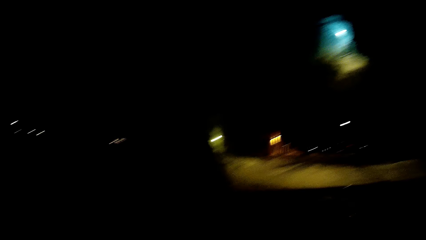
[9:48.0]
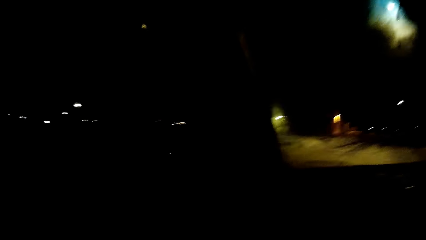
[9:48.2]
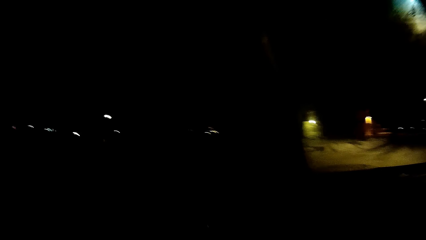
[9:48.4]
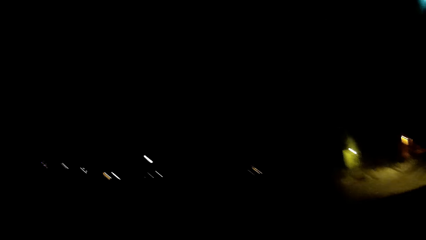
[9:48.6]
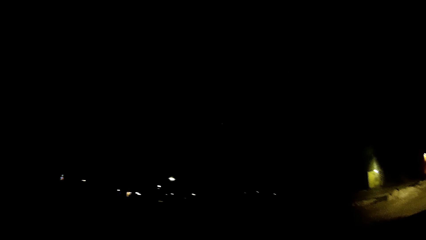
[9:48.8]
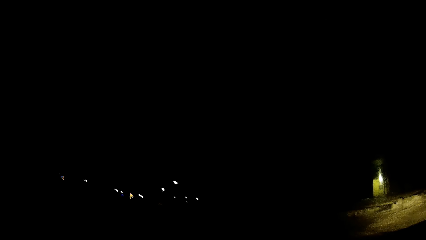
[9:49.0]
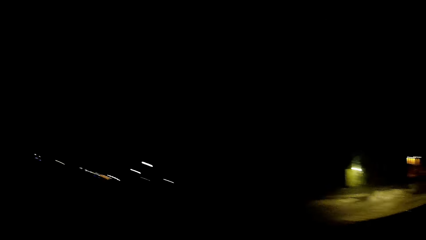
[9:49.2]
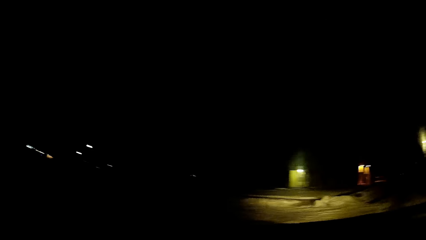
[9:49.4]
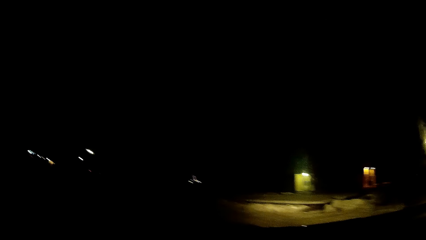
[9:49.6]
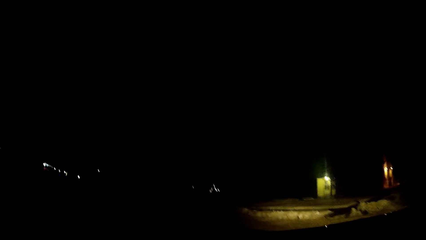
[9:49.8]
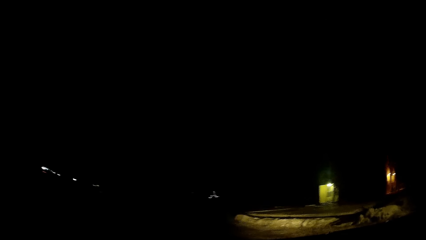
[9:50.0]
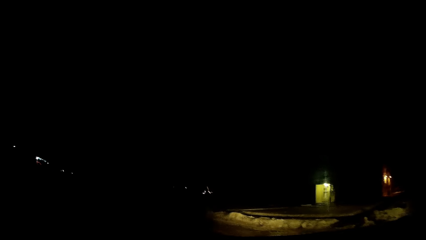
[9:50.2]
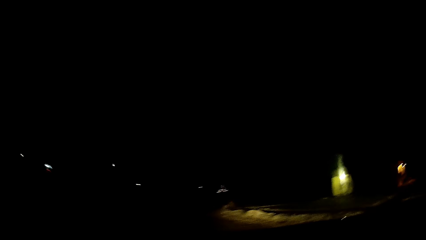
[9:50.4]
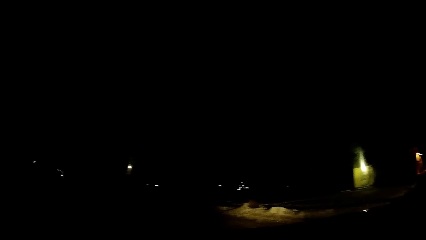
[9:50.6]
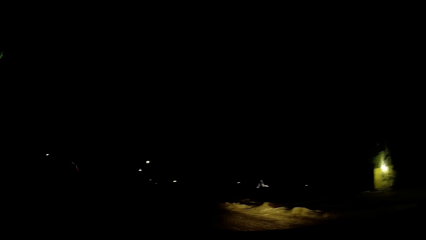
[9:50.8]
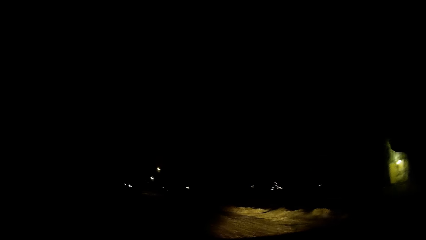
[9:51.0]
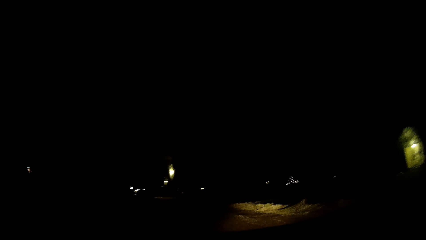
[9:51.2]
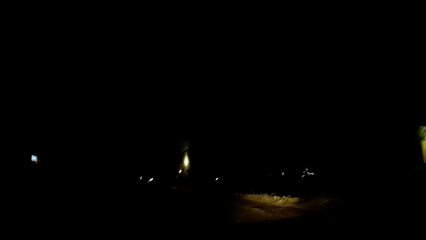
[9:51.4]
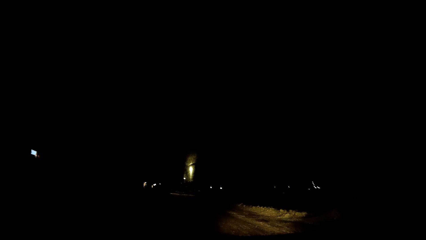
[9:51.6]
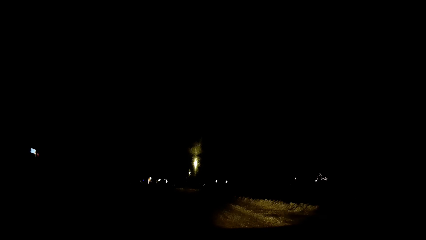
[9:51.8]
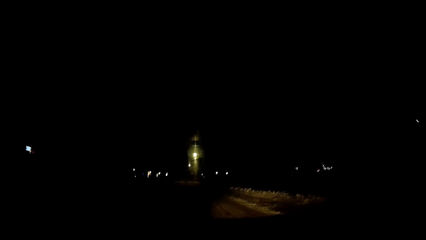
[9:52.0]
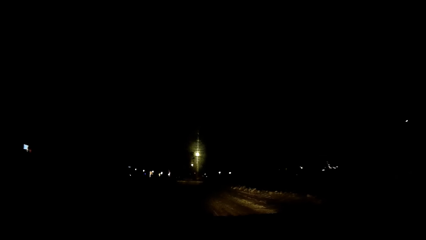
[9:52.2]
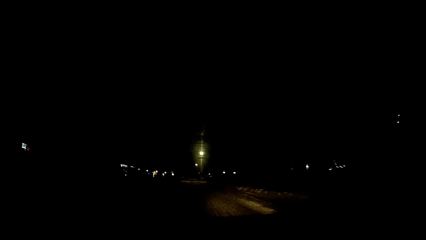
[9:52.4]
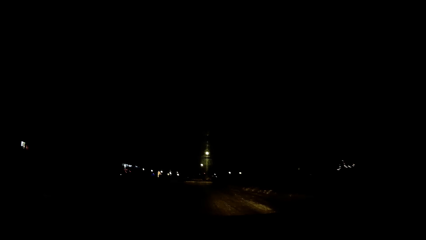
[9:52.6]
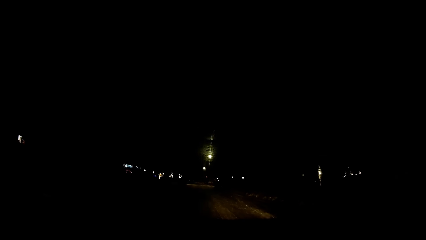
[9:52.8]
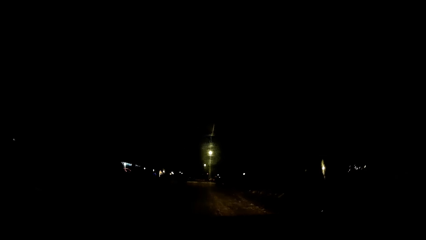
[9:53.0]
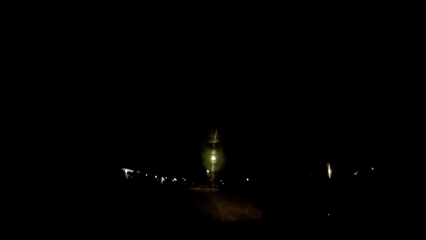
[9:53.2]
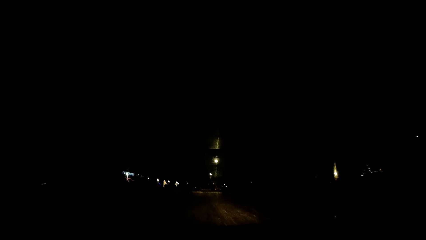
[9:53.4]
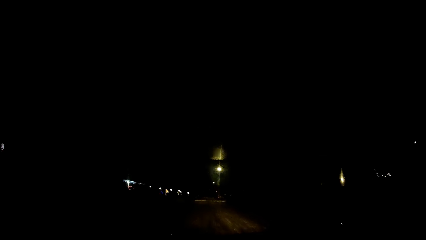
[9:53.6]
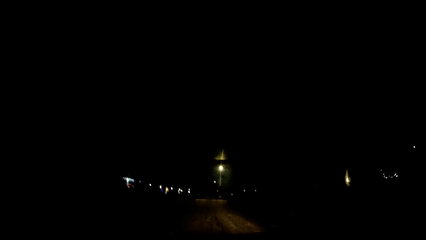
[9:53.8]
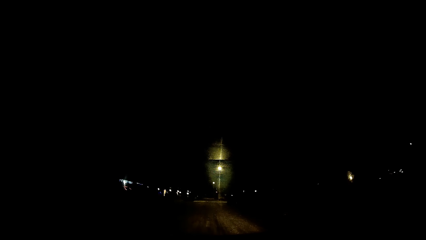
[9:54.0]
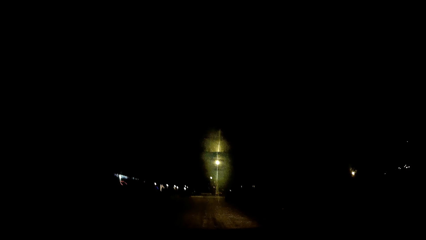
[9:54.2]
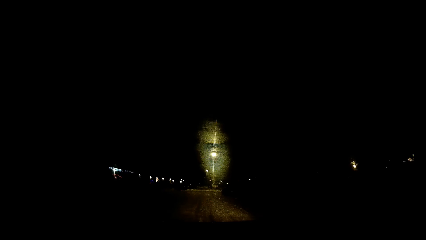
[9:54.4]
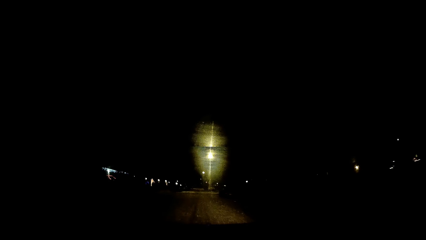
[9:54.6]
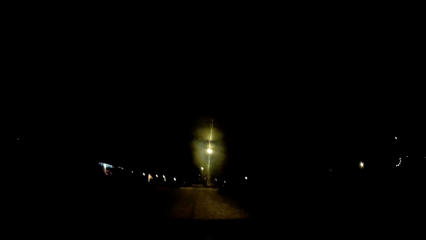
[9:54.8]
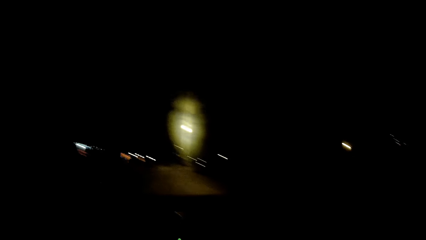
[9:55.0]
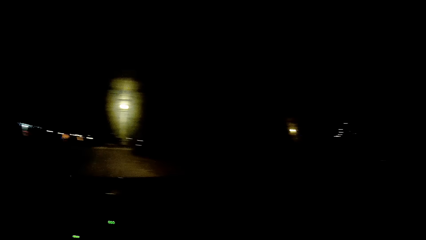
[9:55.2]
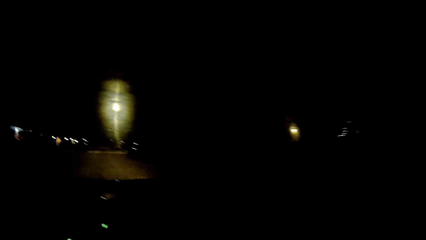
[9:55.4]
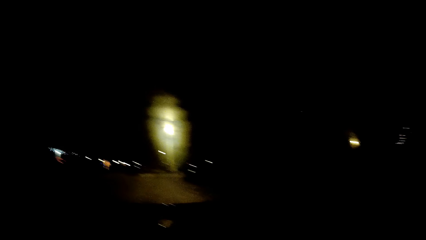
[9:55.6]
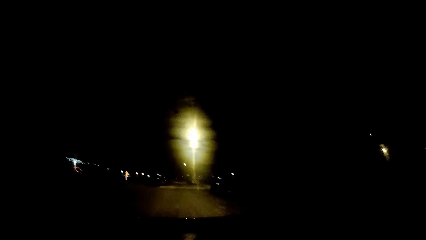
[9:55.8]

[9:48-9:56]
The camera wearer drives the car.

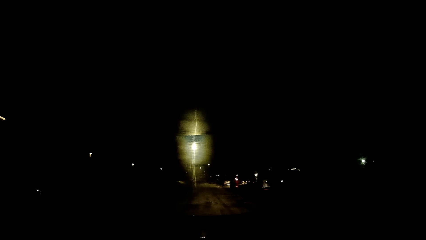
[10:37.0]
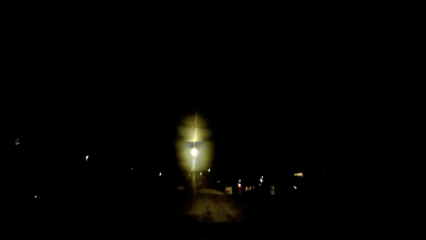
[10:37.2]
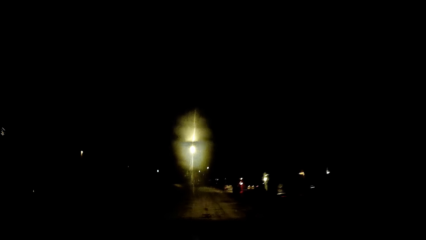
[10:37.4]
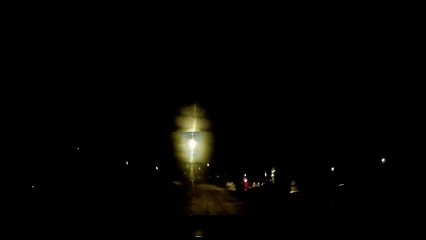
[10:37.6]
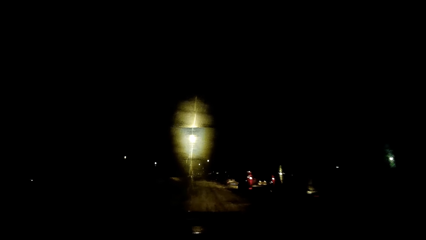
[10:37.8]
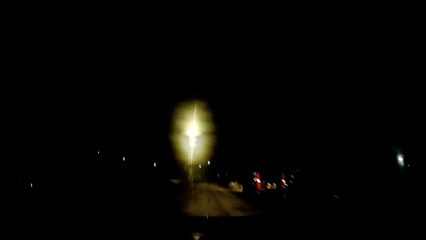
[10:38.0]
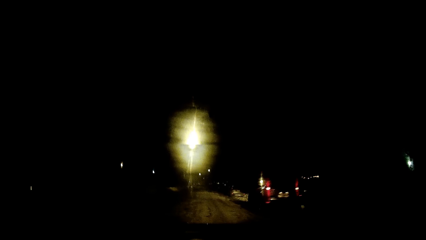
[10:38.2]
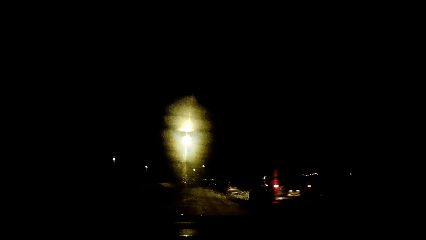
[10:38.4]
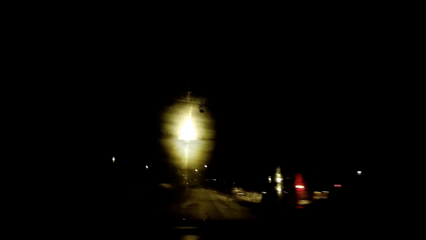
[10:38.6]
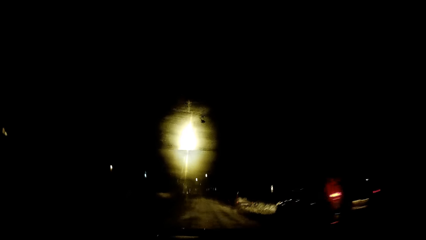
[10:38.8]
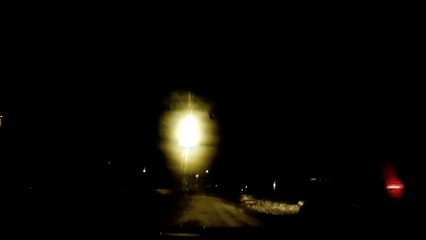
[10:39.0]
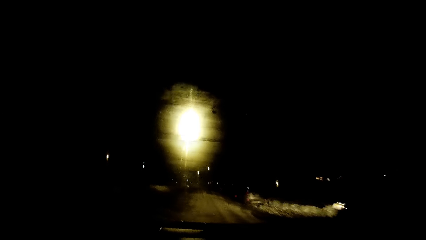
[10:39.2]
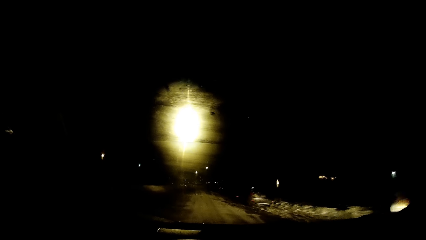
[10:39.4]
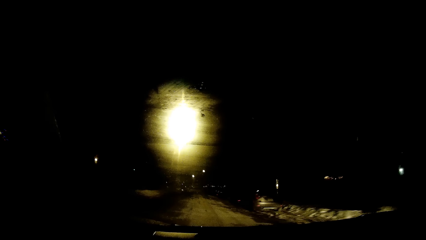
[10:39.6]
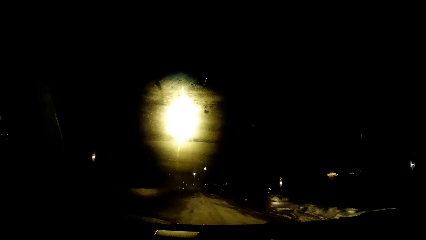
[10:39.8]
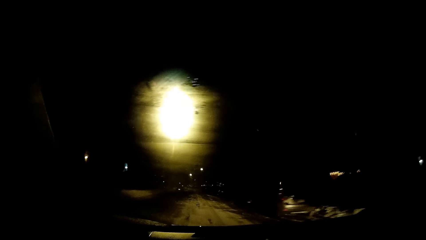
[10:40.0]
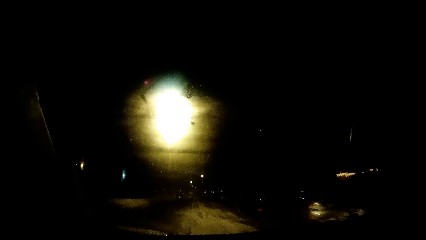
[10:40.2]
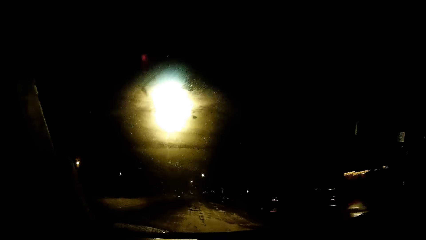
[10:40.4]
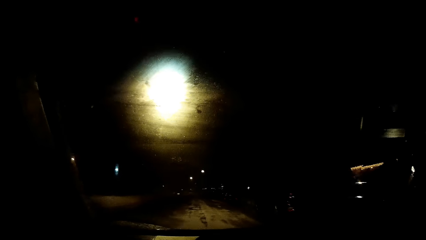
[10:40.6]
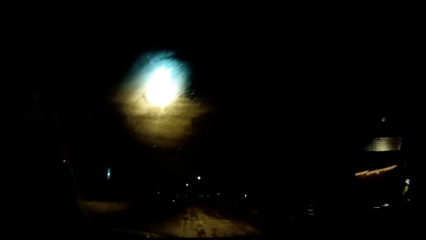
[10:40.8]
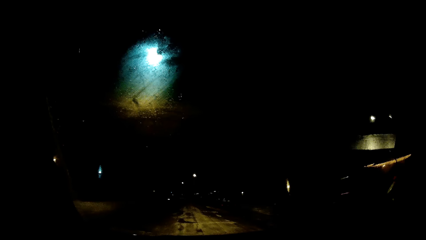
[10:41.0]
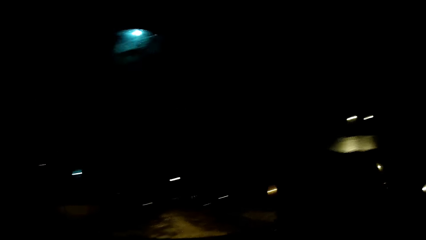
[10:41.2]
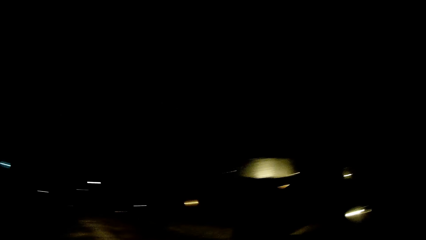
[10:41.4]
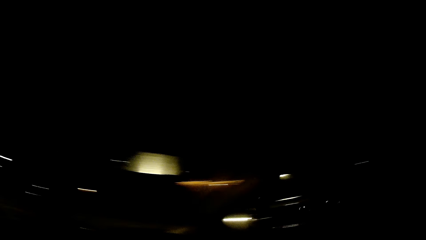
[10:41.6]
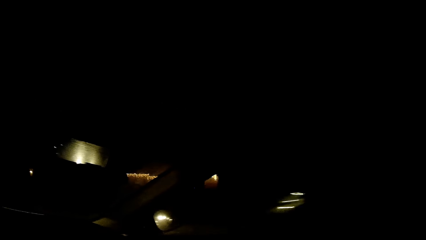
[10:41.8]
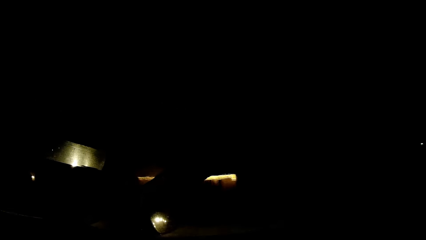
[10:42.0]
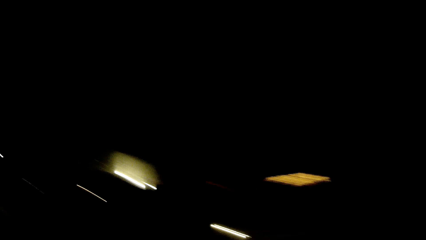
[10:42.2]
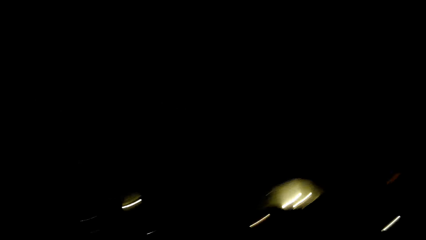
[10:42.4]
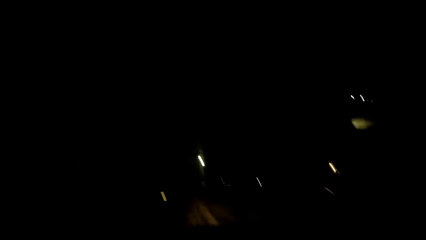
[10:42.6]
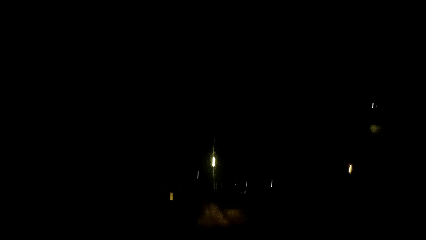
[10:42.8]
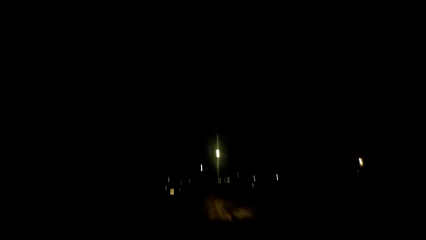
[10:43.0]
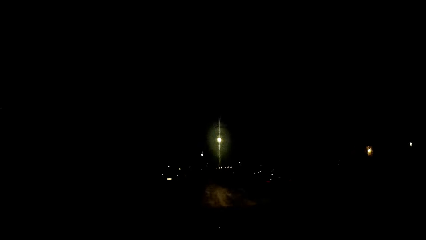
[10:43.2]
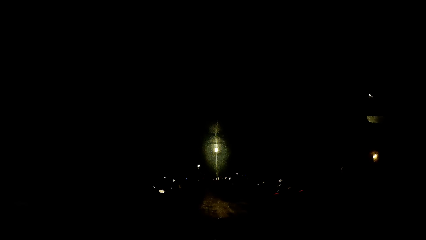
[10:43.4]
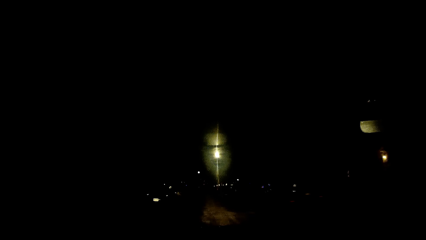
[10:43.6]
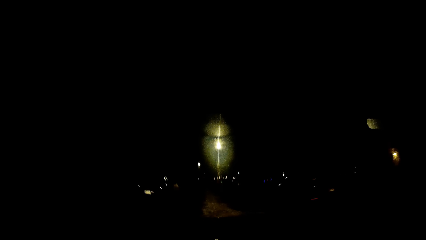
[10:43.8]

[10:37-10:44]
The camera wearer drives the car.
